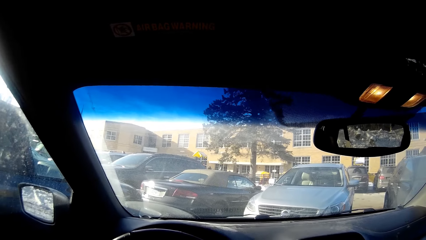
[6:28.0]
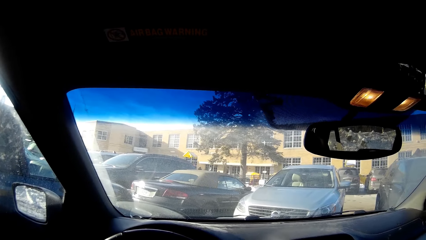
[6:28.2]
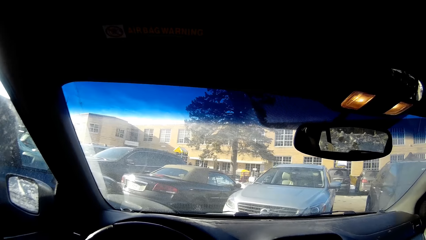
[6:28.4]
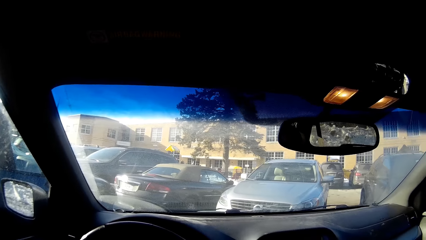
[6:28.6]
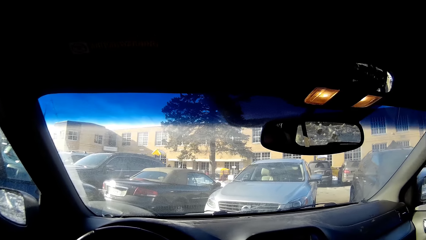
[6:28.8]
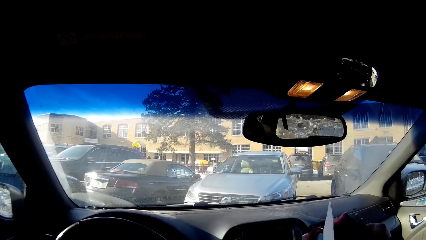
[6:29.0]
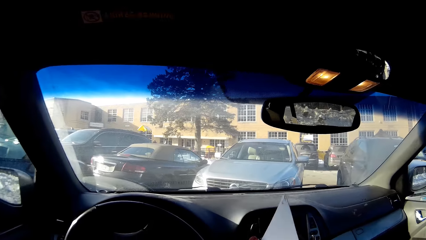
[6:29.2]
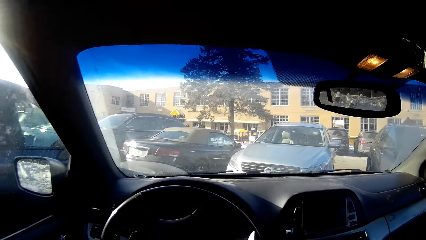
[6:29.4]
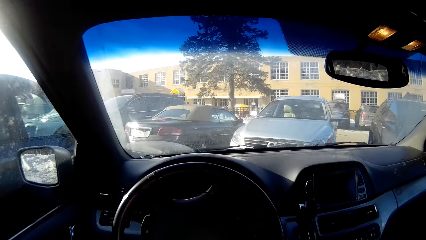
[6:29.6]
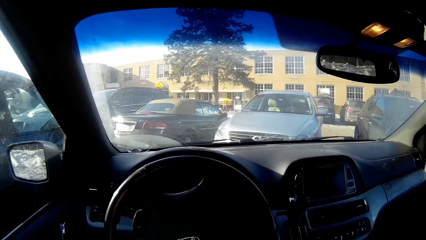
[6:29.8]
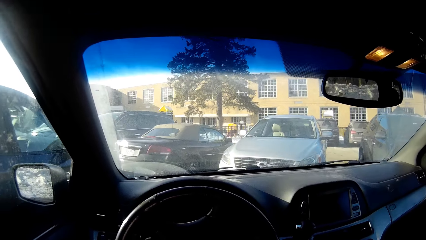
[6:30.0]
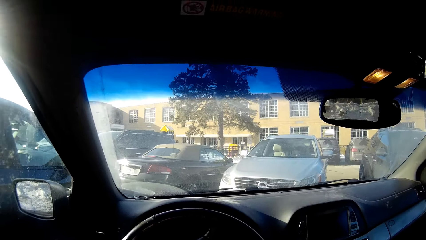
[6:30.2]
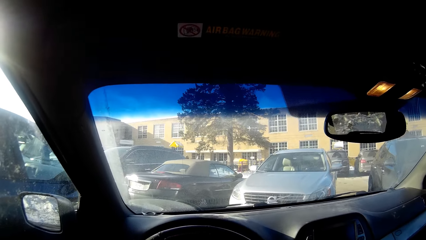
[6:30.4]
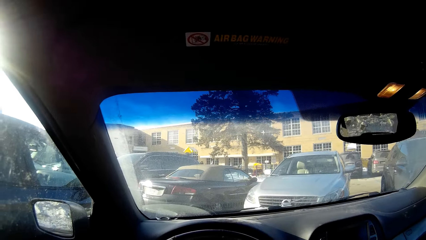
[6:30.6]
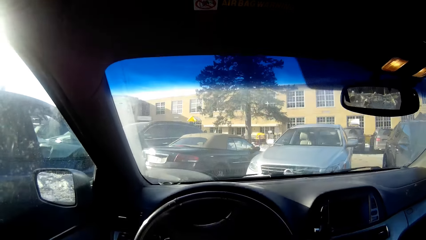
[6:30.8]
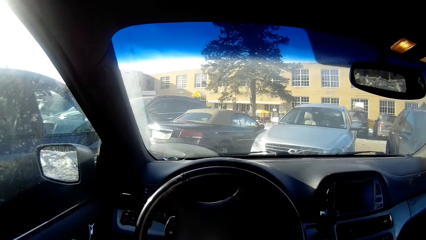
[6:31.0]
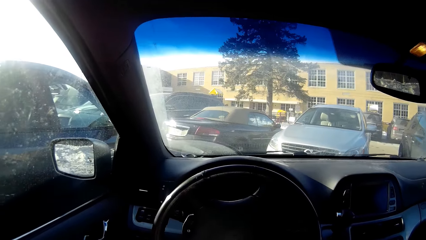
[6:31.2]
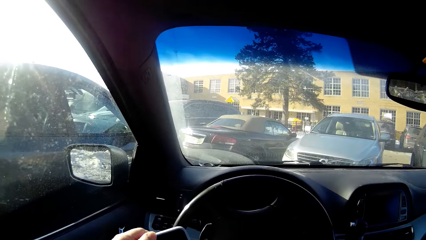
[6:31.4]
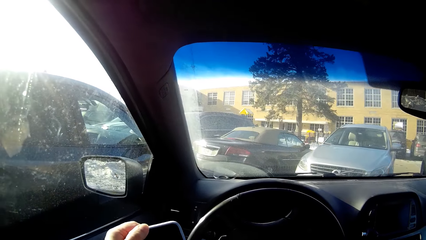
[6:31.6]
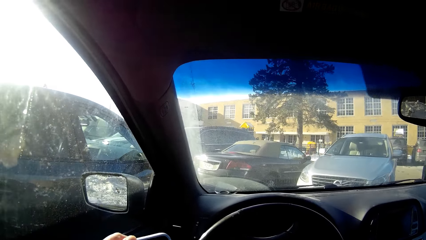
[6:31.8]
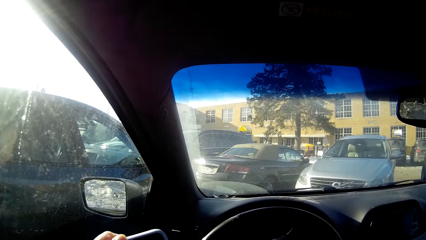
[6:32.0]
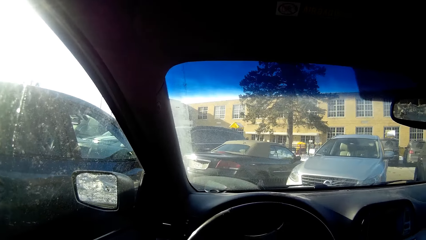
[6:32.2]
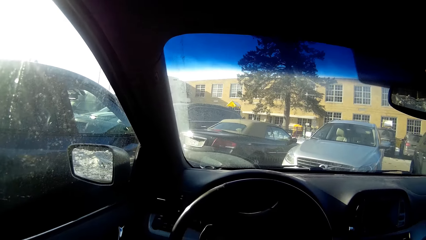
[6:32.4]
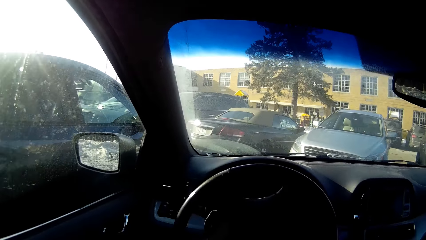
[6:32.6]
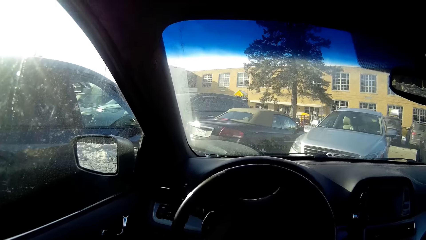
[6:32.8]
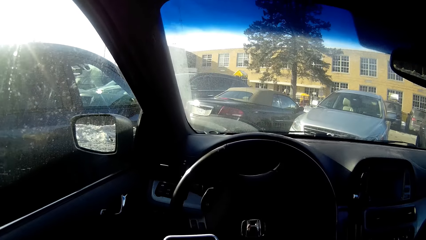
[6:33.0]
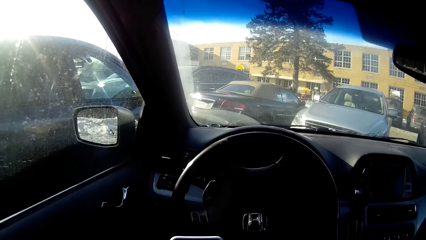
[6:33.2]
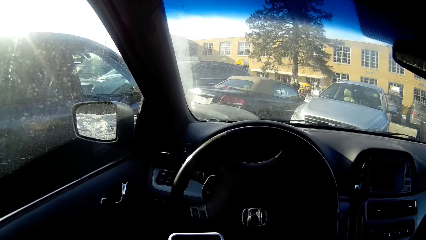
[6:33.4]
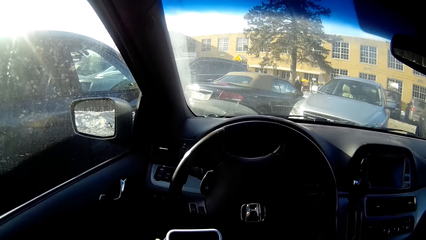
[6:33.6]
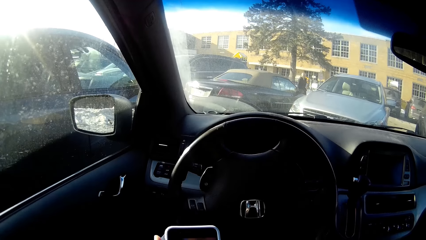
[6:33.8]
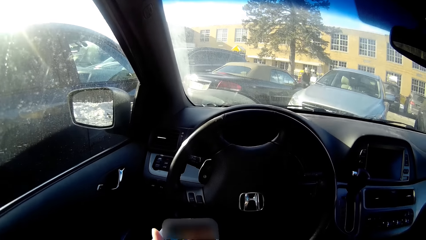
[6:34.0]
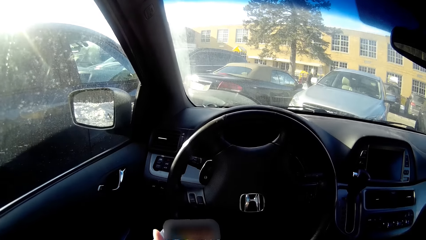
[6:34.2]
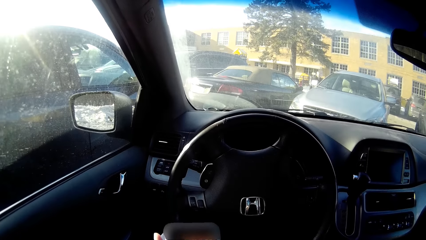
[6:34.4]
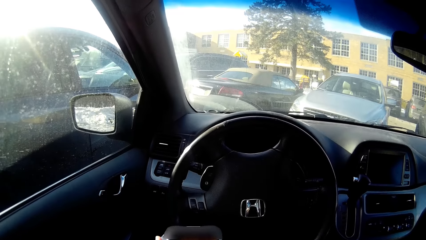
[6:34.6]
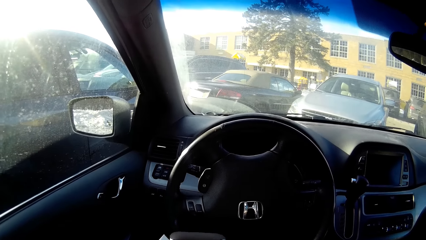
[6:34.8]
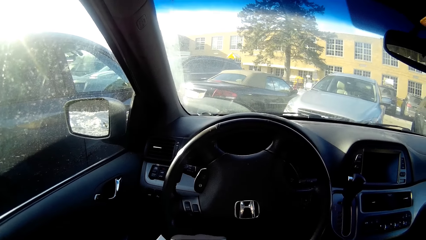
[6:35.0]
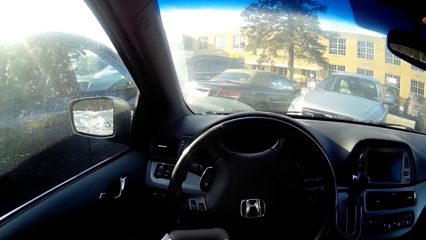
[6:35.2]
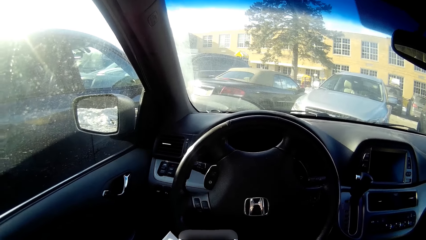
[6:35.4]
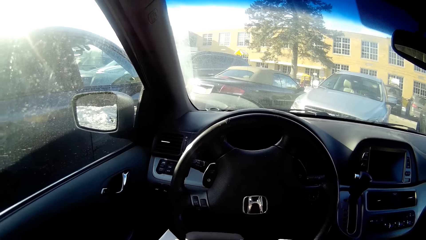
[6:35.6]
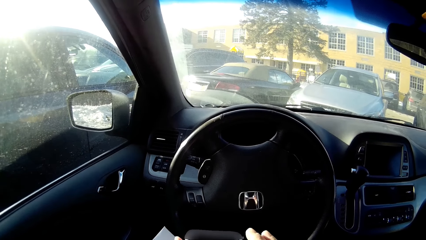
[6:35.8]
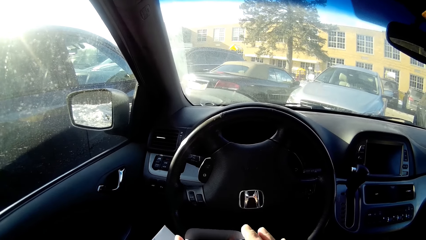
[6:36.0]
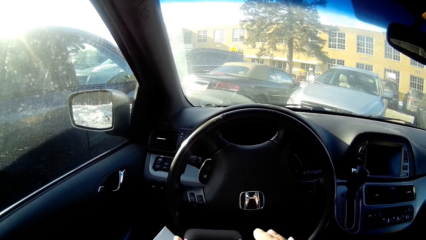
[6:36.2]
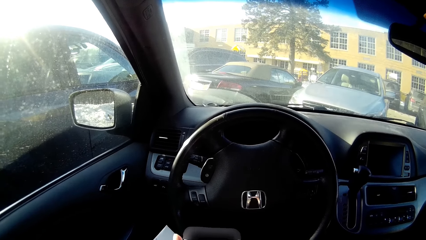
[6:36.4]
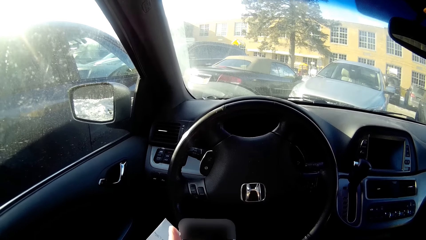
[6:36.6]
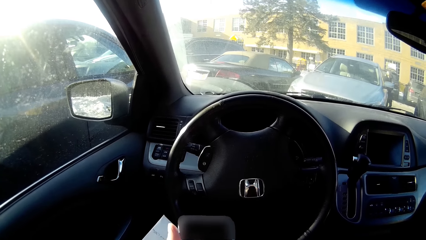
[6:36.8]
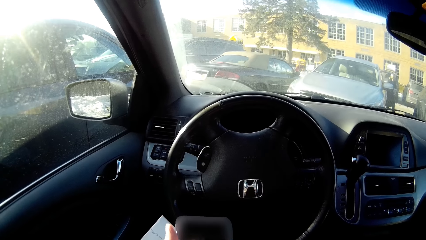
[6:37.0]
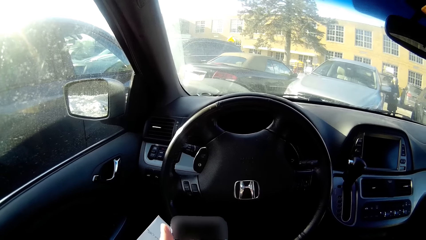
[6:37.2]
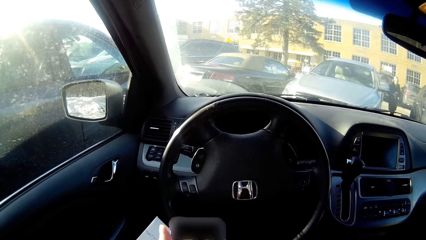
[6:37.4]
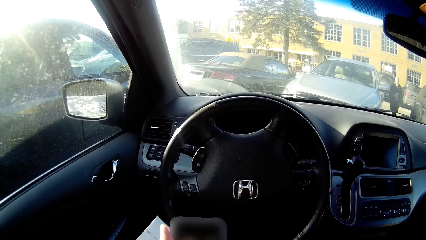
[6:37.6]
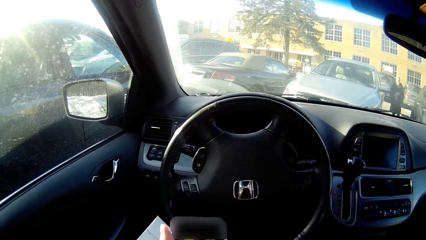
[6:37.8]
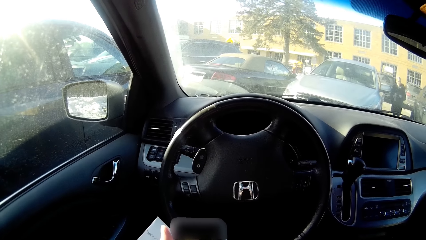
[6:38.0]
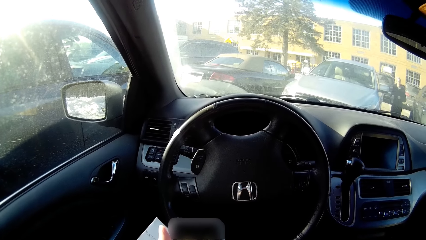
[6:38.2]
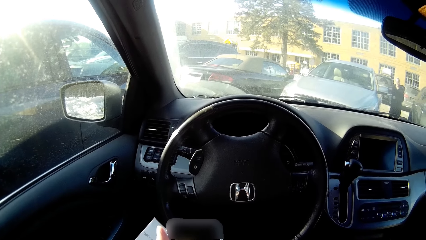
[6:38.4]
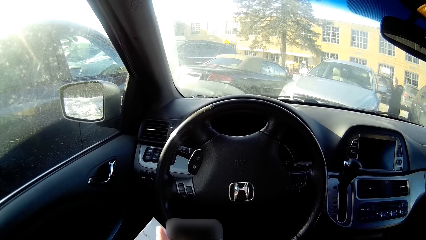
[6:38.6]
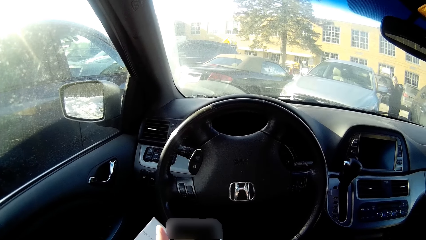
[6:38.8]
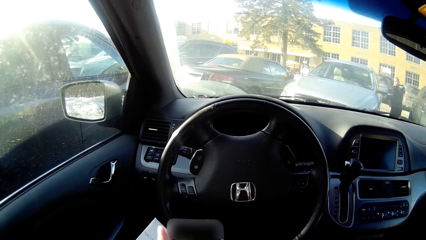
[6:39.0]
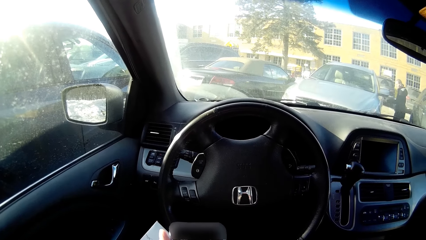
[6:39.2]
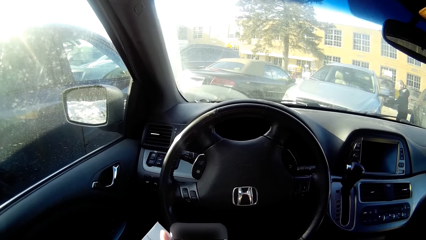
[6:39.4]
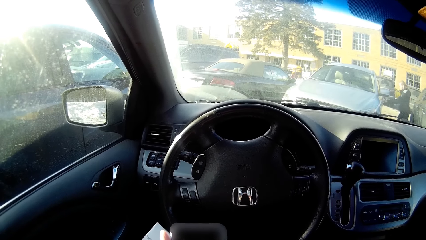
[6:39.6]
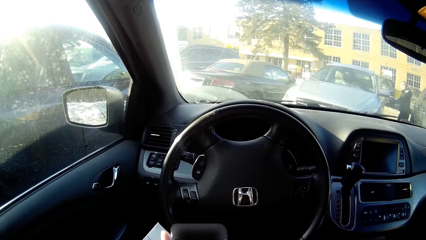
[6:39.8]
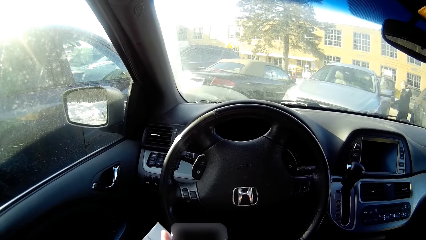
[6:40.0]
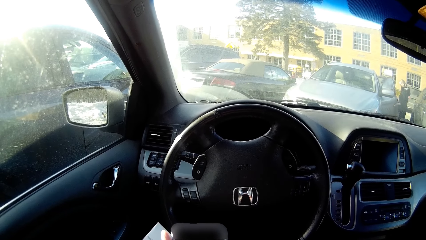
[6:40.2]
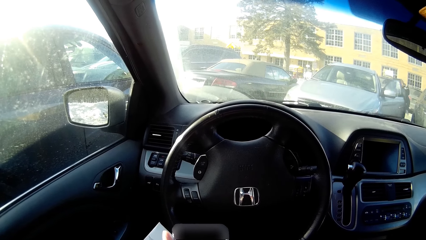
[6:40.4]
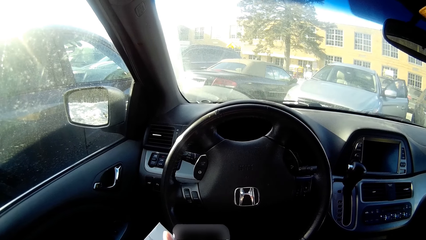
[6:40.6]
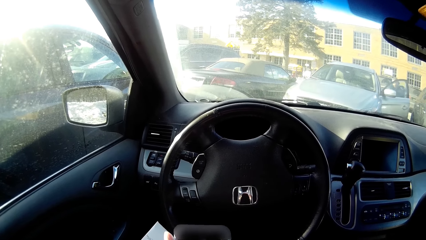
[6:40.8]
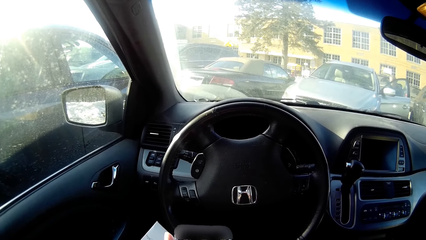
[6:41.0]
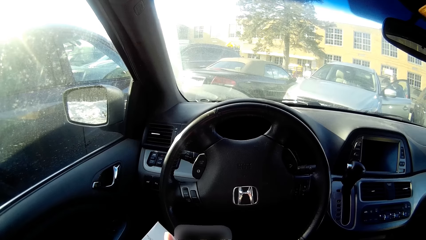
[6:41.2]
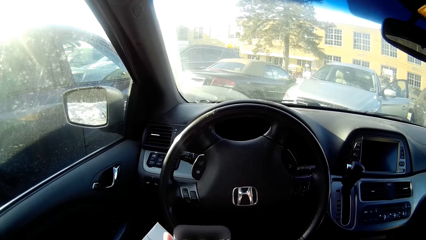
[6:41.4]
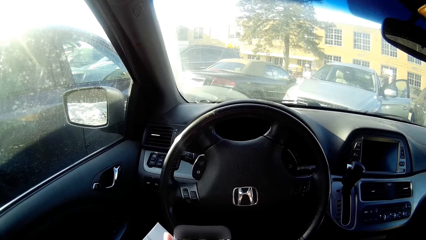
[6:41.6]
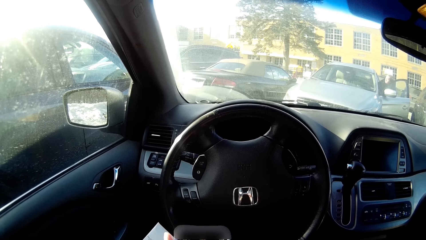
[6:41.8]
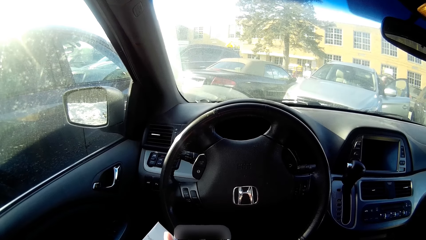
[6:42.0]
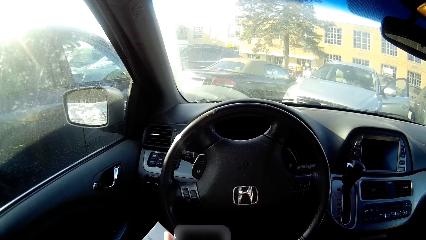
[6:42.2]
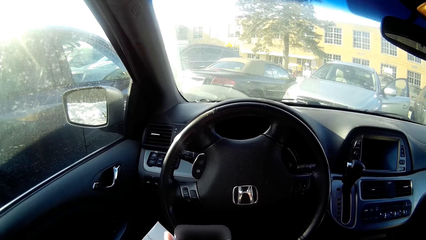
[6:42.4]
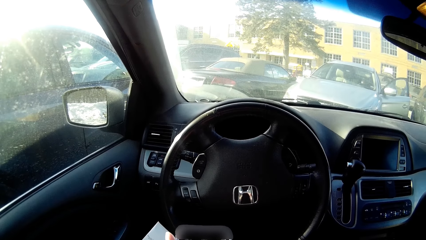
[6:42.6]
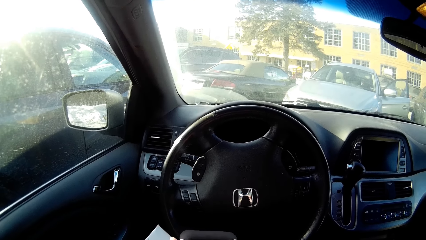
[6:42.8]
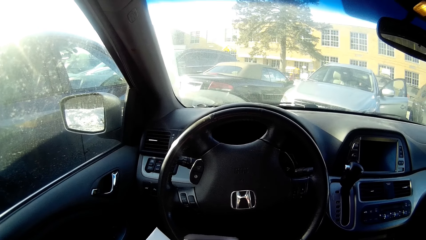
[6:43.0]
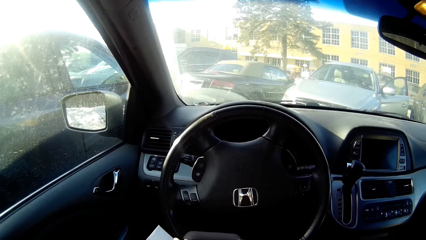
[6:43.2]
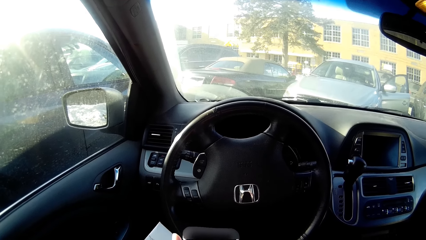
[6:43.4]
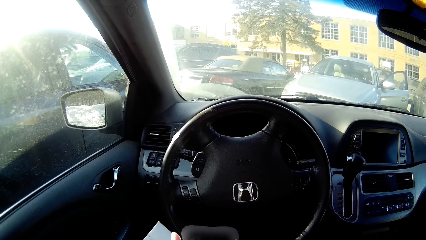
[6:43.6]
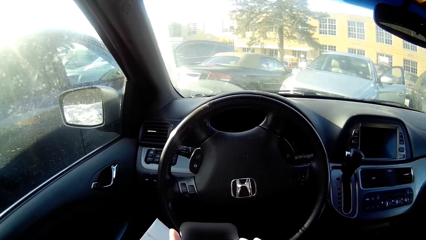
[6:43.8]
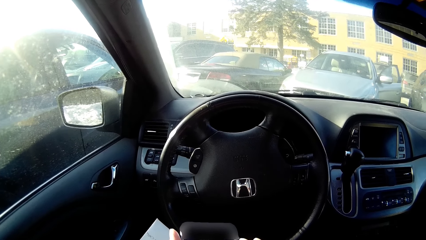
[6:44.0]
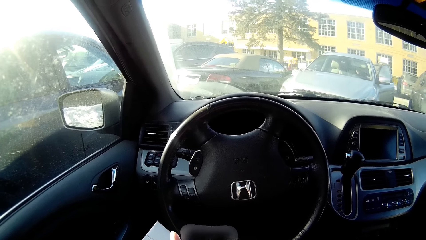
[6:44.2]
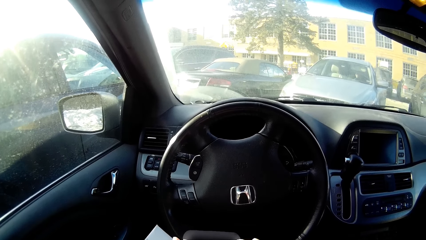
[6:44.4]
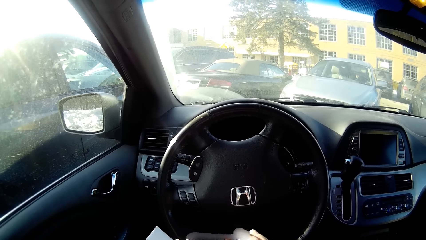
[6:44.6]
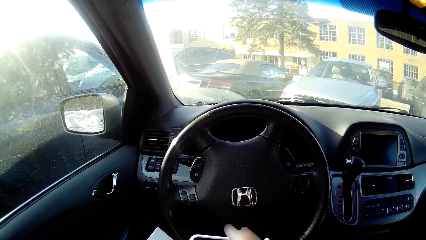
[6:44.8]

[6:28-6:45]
The camera wearer moves the hand in the car. They move the hand inside the car. They lift the phone up, hold the phone and operate on the phone. A person walks to the car. The camera wearer touches the phone. The person opens the car door. The person gets into the car. The person closes the car door.
